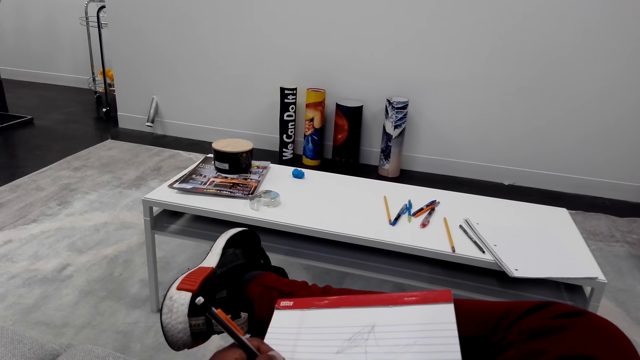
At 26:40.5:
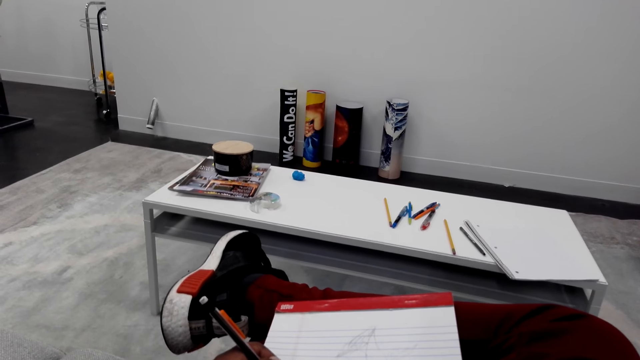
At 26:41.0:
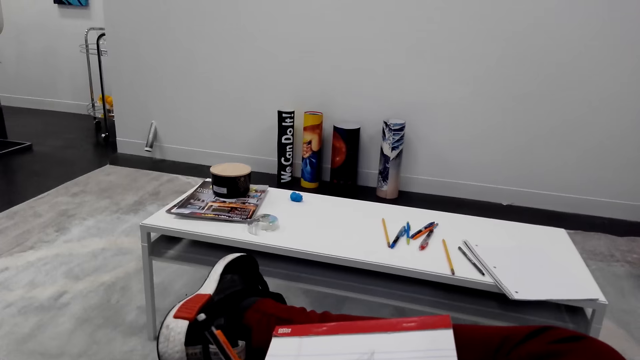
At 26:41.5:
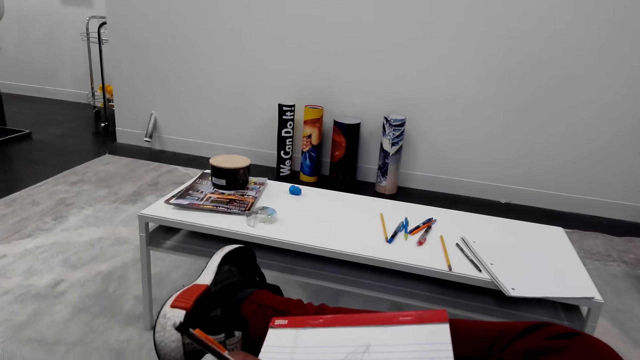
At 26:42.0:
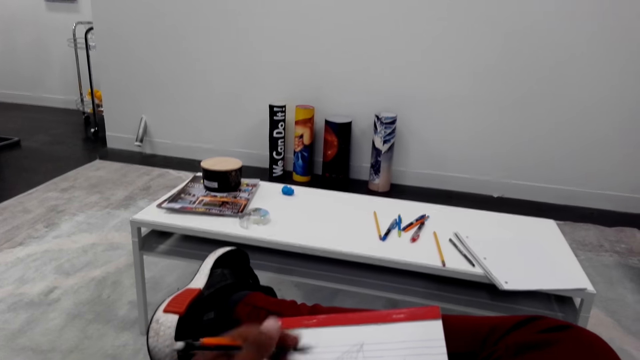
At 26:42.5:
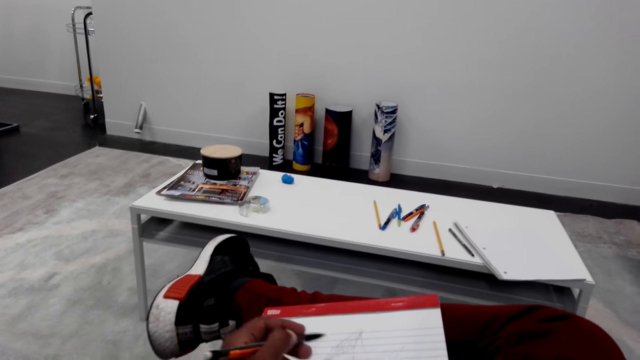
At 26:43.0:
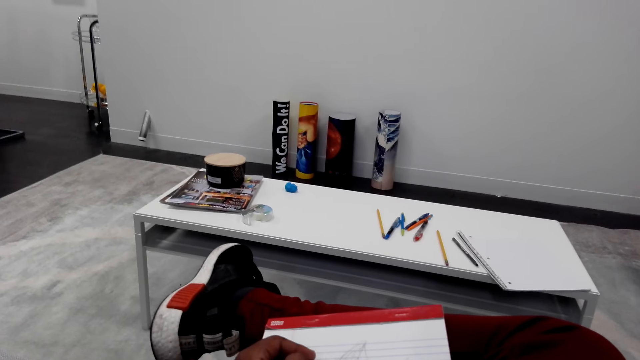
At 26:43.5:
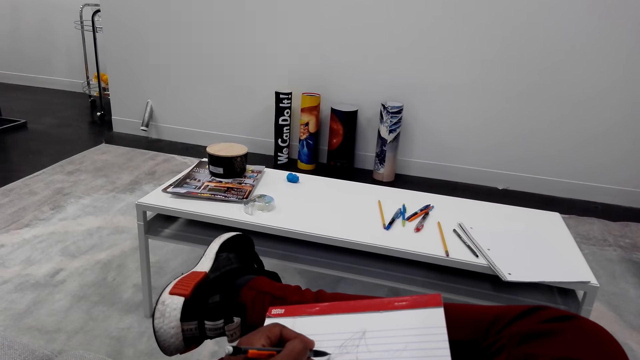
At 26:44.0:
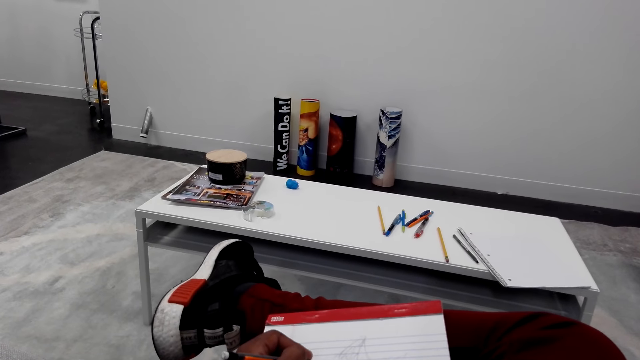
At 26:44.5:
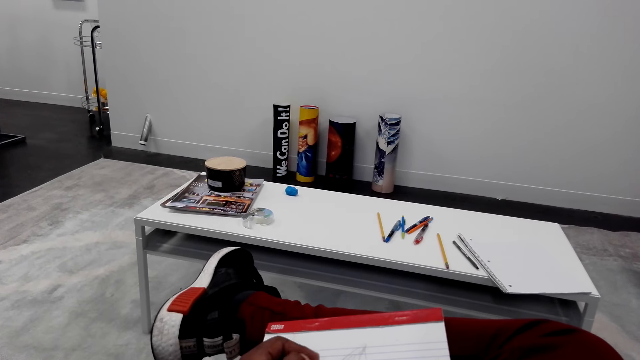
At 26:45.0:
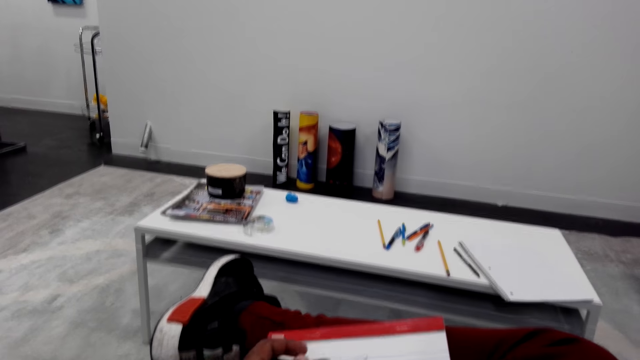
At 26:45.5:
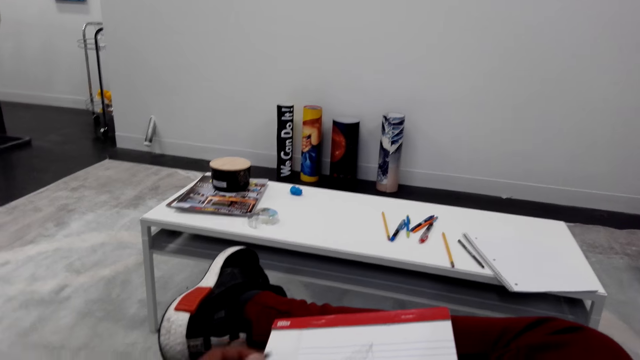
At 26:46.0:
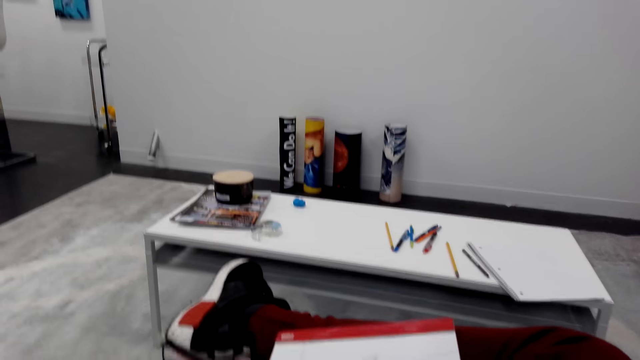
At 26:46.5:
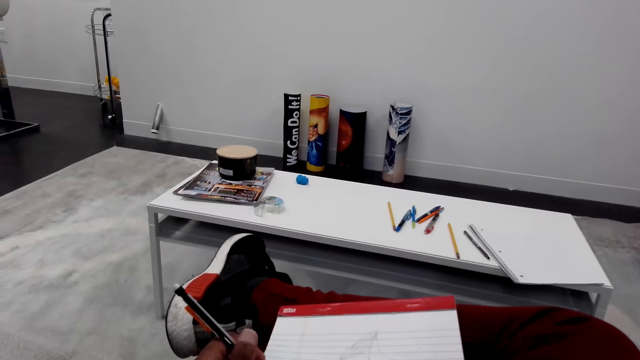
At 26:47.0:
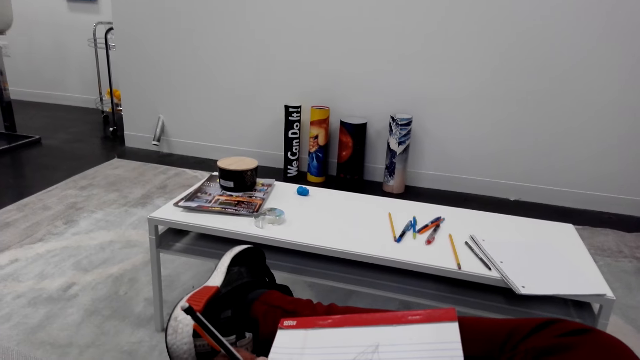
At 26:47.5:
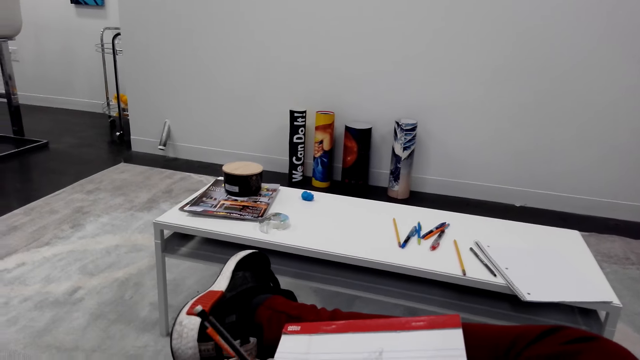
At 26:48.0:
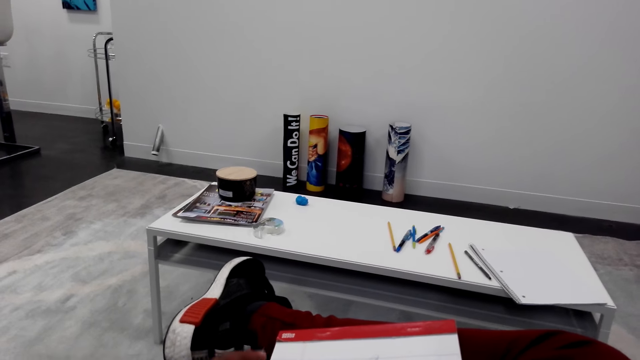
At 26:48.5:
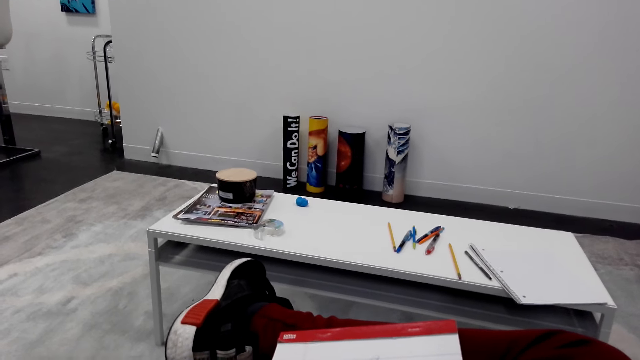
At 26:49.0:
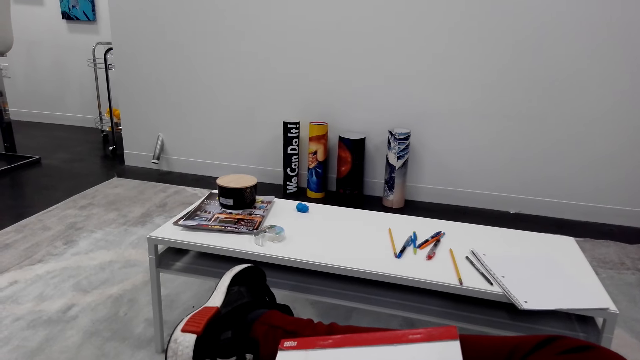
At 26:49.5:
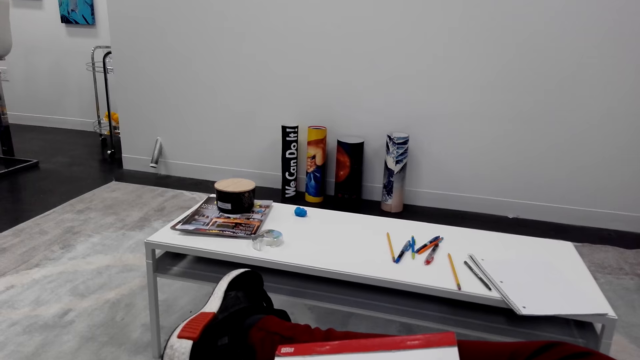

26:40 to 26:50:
The camera wearer holds the pencil. They converse.

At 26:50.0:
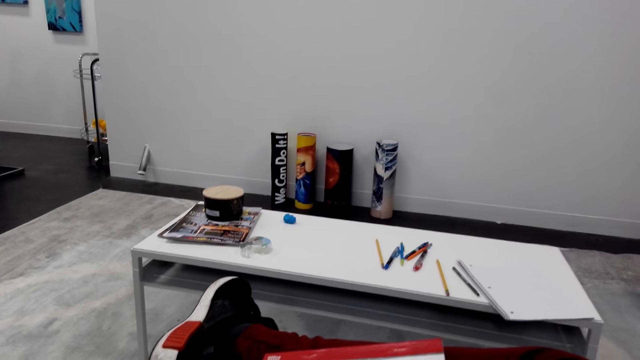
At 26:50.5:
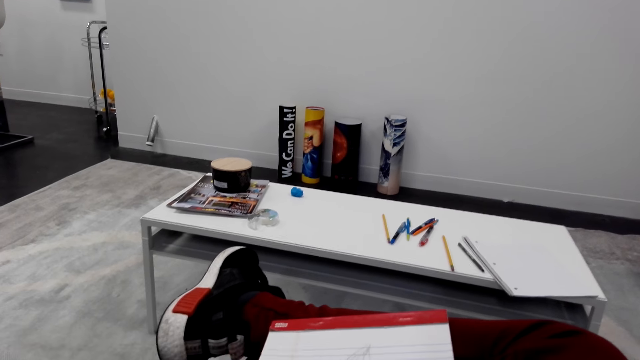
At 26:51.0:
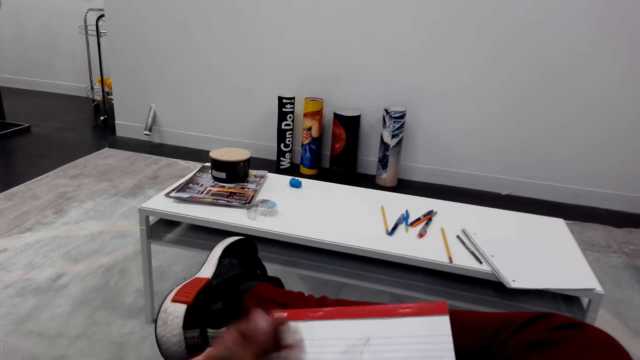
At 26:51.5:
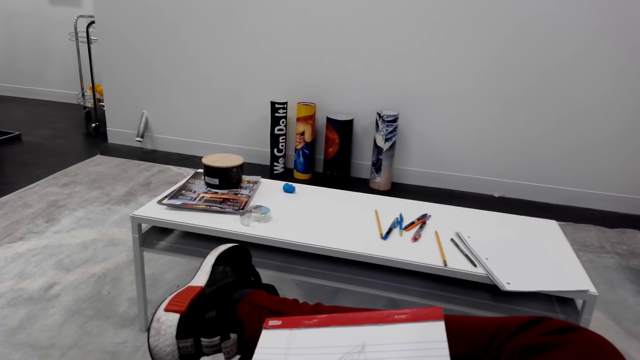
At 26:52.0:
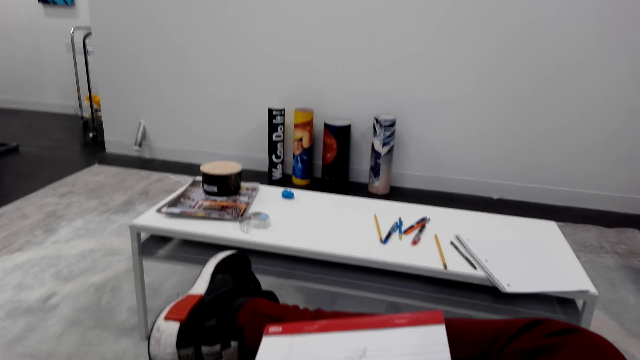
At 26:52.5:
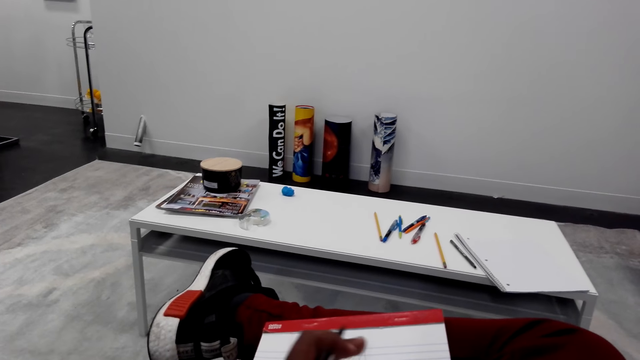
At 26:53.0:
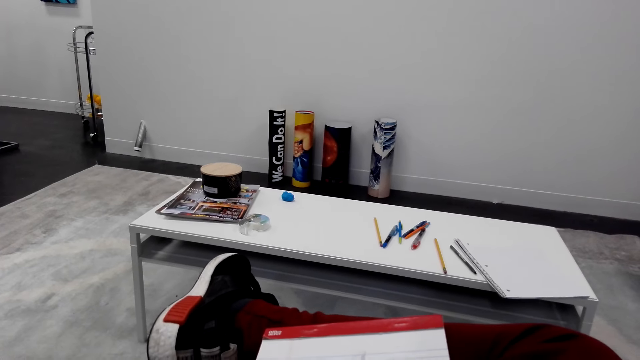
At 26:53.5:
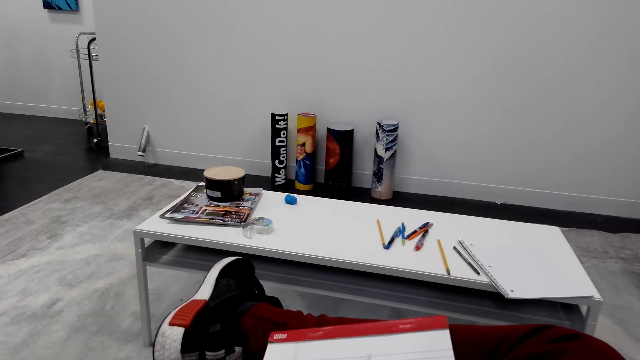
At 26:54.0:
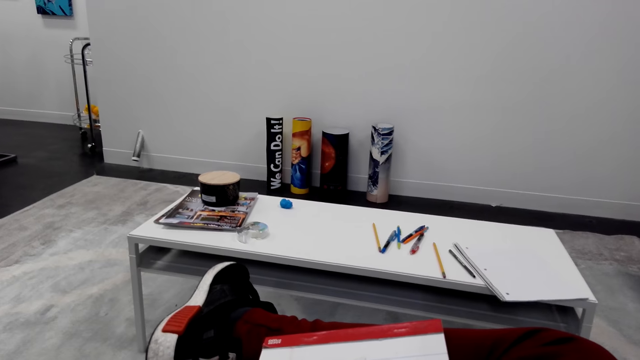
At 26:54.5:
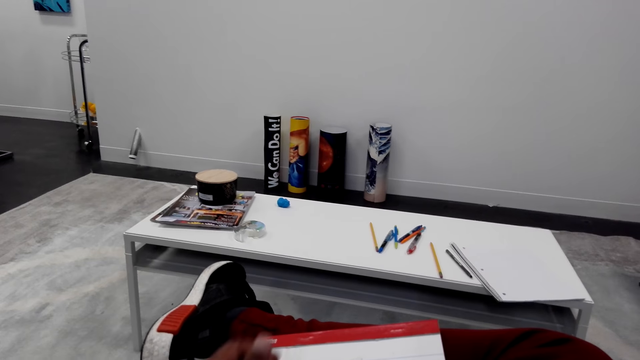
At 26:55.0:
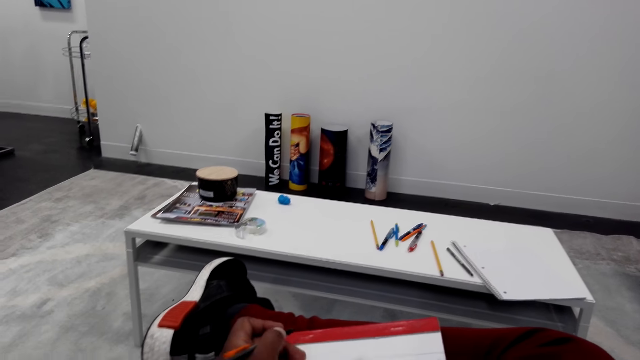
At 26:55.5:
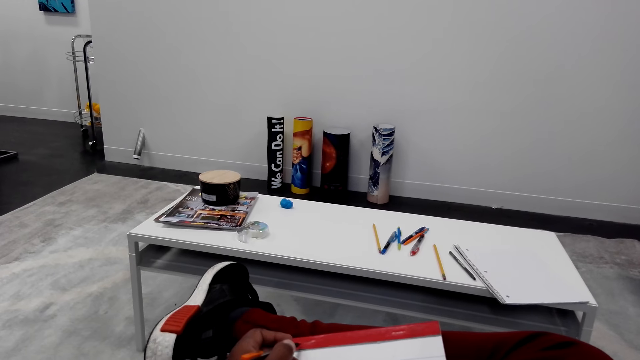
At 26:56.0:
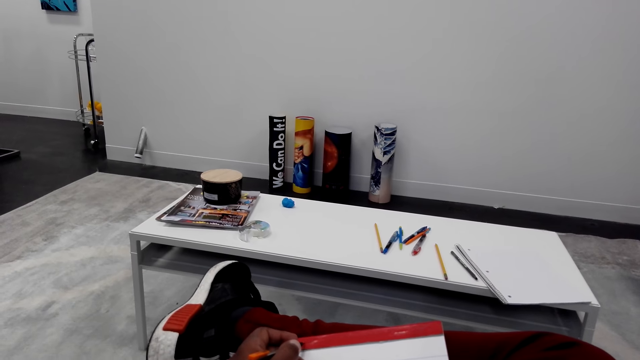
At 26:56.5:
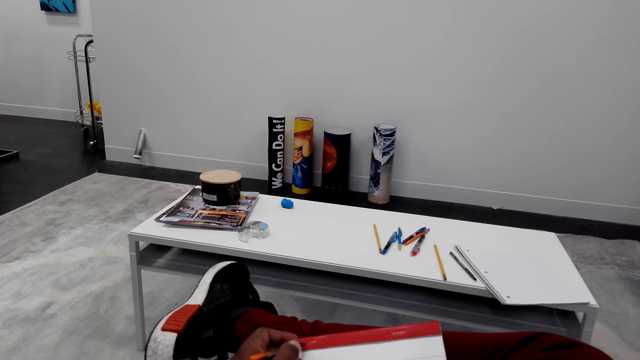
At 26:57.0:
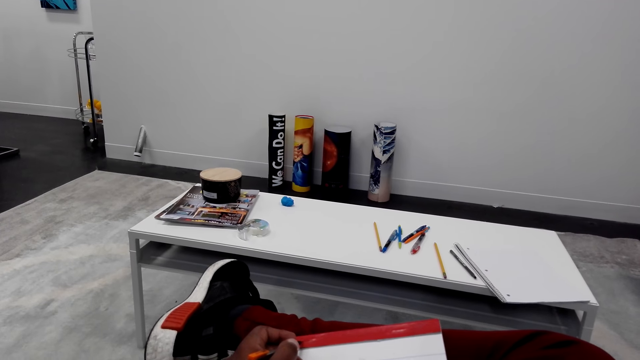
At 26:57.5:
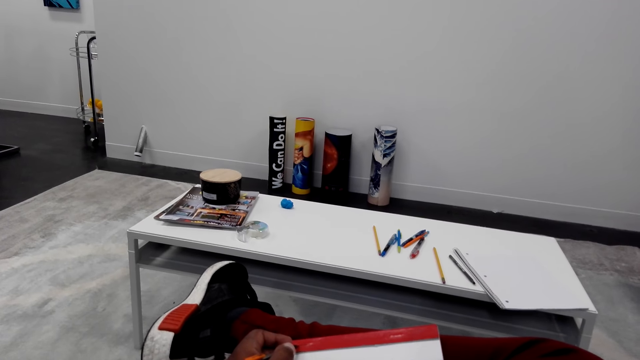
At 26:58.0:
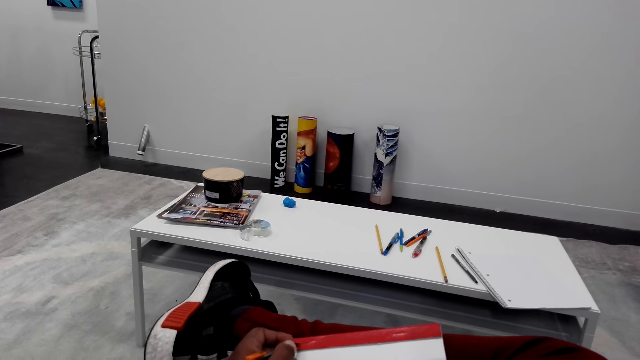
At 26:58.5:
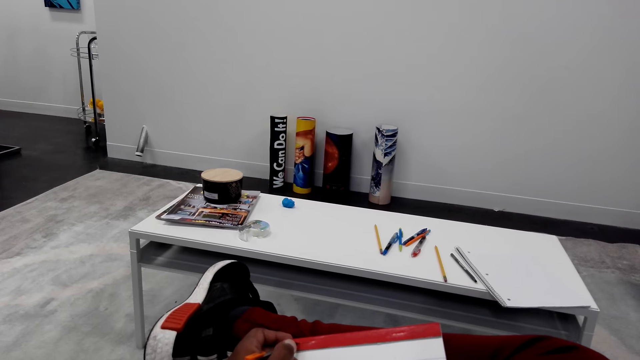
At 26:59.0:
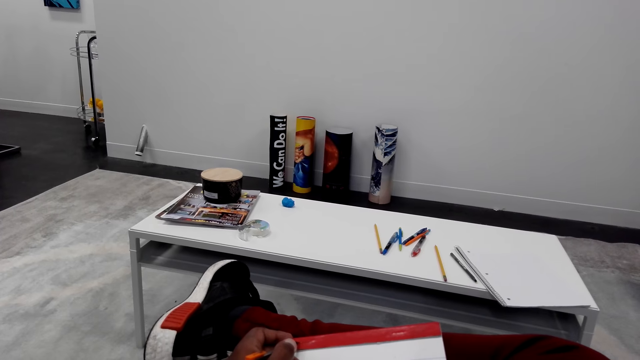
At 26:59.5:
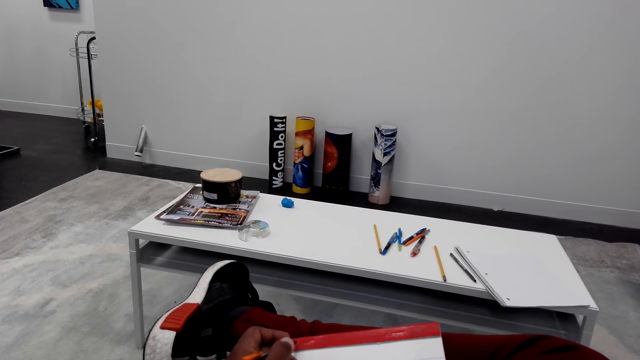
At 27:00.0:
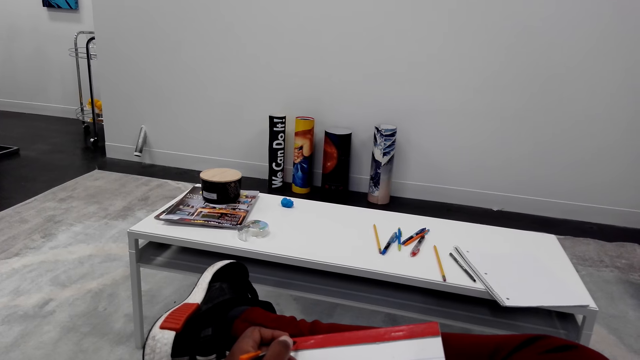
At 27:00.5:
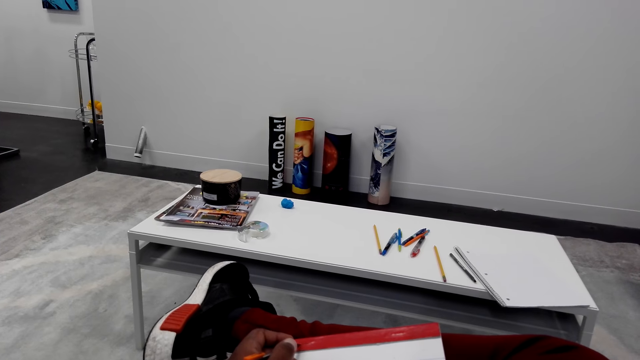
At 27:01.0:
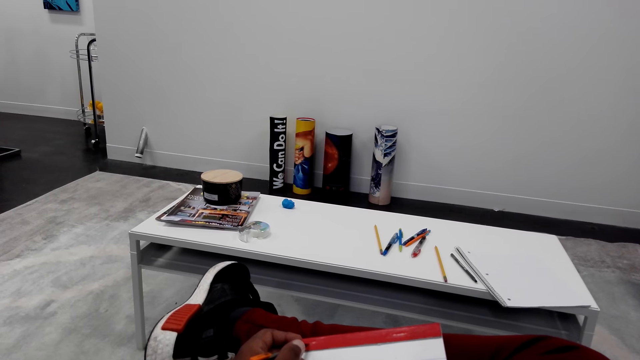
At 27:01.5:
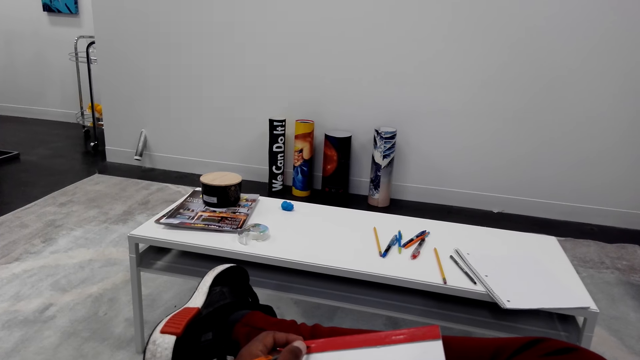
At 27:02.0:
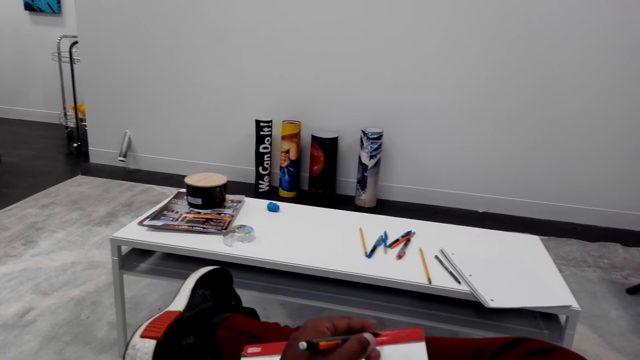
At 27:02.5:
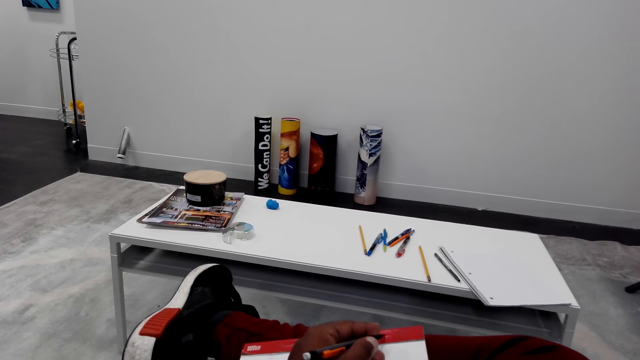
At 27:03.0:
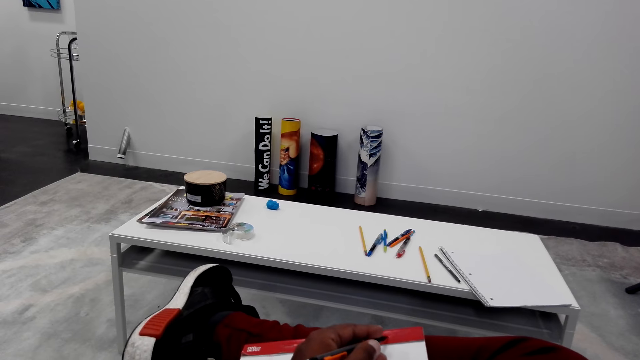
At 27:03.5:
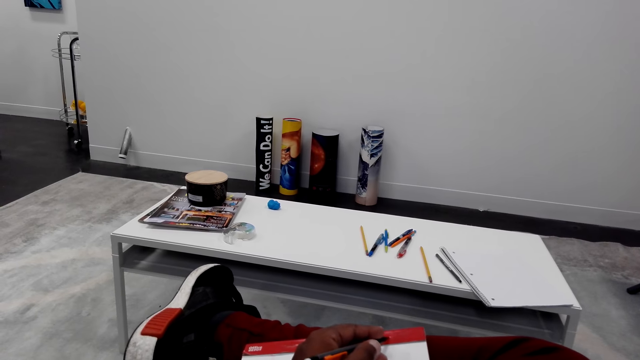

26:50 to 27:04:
The camera wearer swings a hand. They draw on the book.
